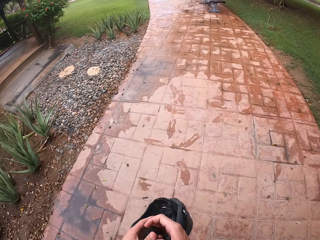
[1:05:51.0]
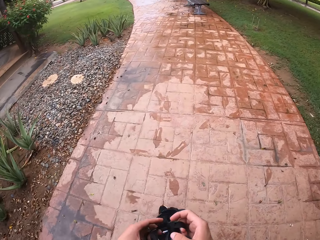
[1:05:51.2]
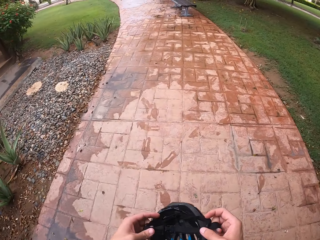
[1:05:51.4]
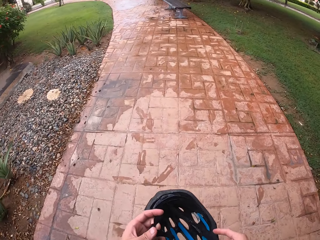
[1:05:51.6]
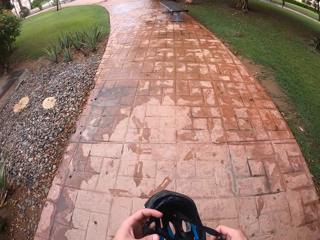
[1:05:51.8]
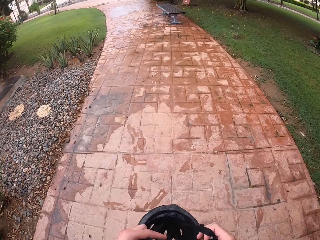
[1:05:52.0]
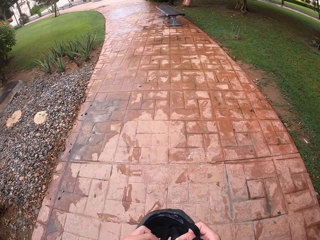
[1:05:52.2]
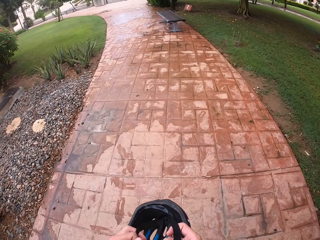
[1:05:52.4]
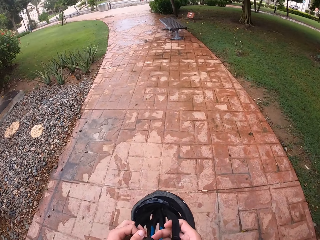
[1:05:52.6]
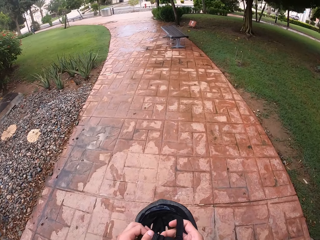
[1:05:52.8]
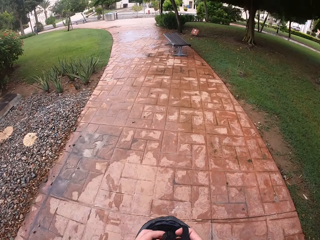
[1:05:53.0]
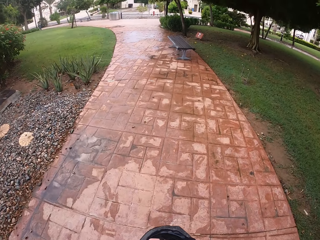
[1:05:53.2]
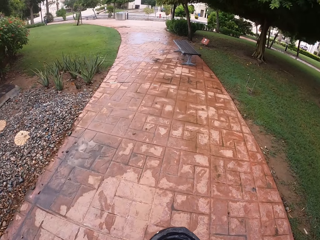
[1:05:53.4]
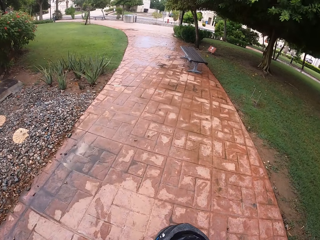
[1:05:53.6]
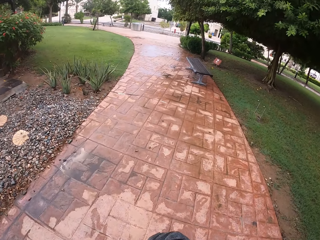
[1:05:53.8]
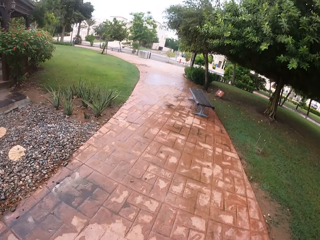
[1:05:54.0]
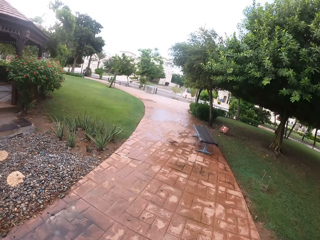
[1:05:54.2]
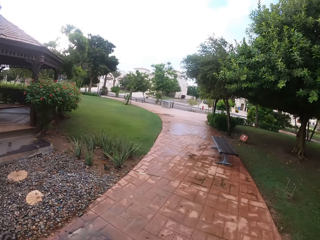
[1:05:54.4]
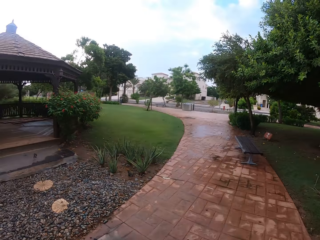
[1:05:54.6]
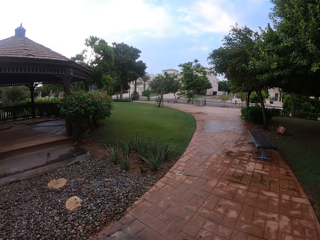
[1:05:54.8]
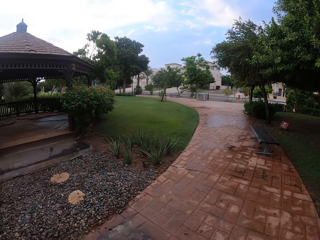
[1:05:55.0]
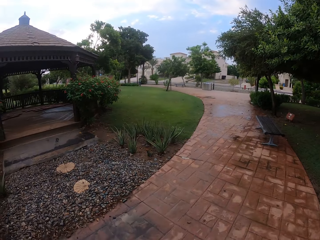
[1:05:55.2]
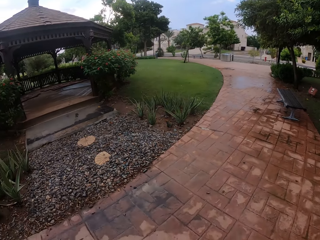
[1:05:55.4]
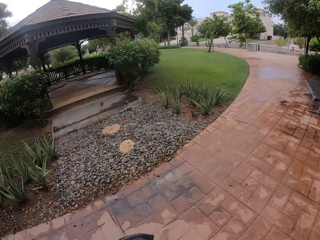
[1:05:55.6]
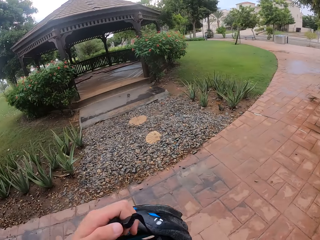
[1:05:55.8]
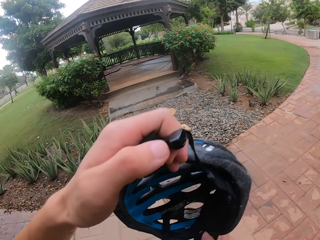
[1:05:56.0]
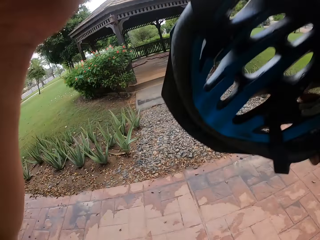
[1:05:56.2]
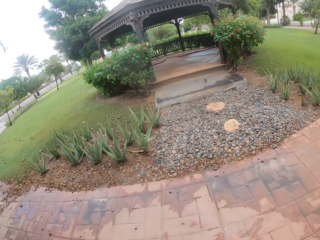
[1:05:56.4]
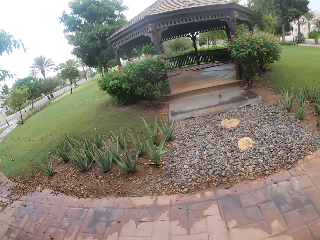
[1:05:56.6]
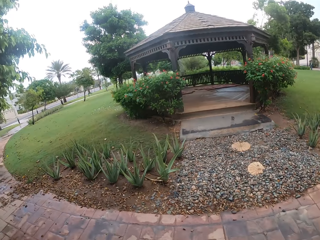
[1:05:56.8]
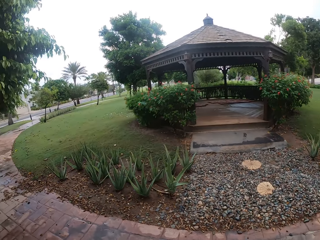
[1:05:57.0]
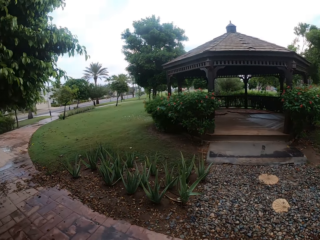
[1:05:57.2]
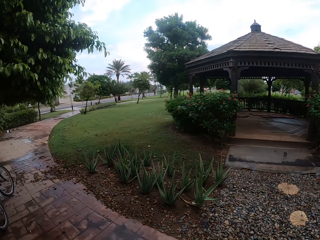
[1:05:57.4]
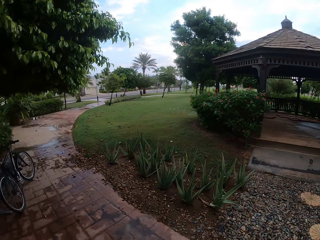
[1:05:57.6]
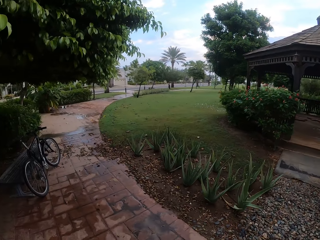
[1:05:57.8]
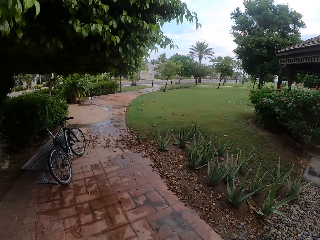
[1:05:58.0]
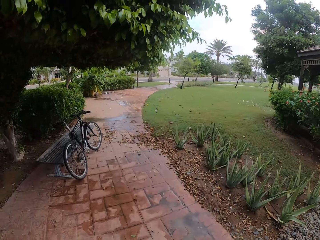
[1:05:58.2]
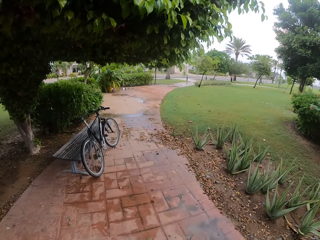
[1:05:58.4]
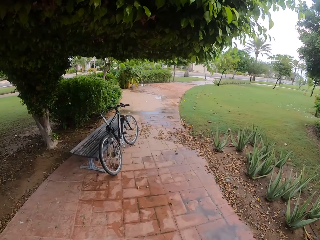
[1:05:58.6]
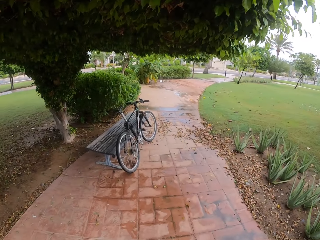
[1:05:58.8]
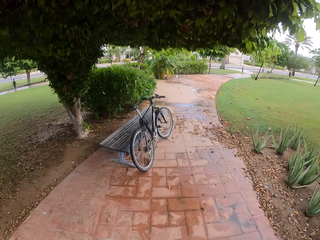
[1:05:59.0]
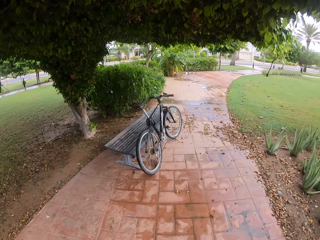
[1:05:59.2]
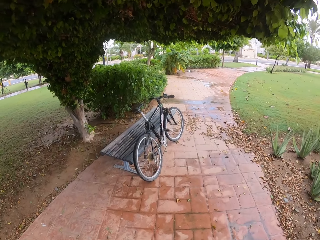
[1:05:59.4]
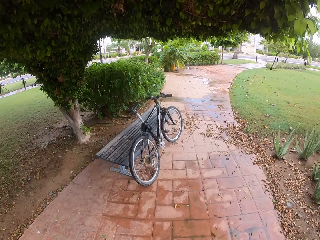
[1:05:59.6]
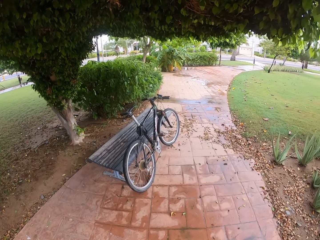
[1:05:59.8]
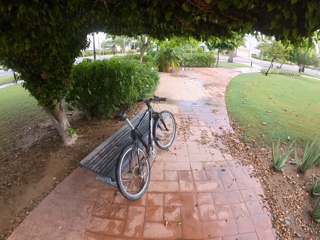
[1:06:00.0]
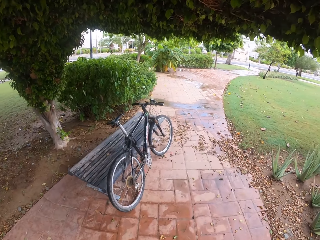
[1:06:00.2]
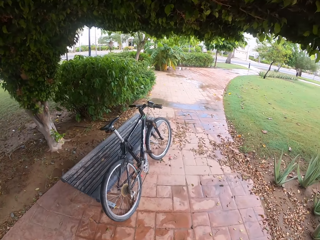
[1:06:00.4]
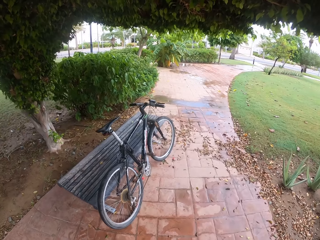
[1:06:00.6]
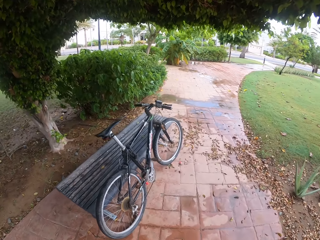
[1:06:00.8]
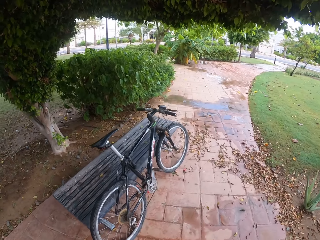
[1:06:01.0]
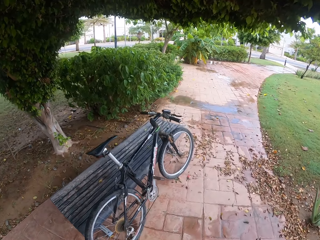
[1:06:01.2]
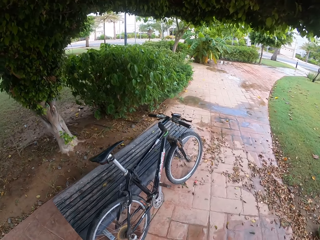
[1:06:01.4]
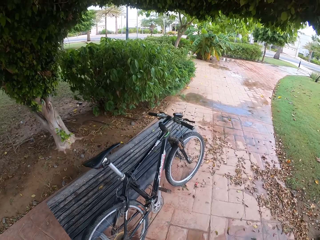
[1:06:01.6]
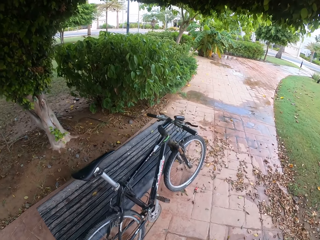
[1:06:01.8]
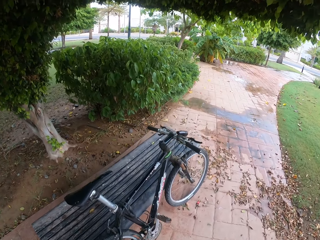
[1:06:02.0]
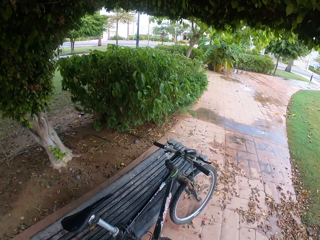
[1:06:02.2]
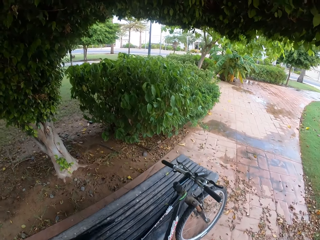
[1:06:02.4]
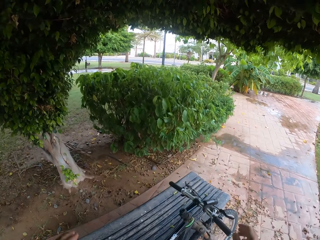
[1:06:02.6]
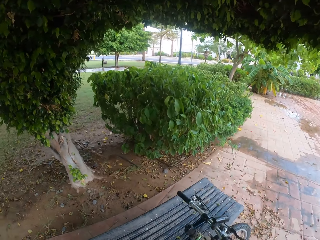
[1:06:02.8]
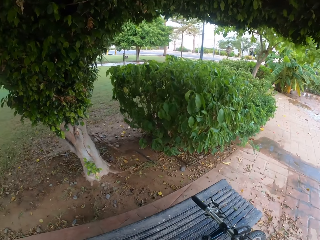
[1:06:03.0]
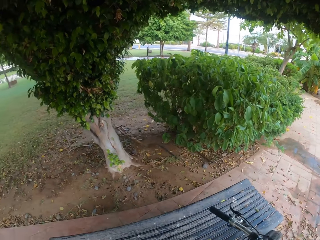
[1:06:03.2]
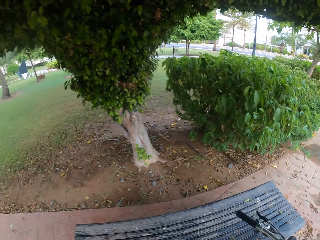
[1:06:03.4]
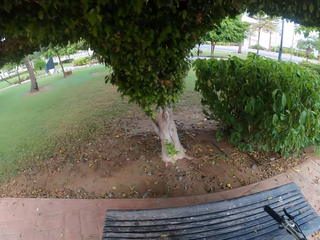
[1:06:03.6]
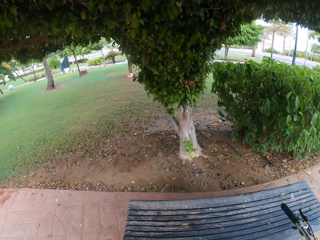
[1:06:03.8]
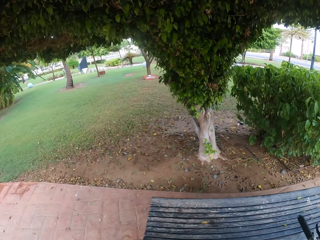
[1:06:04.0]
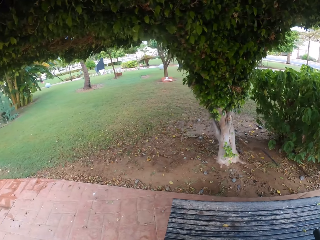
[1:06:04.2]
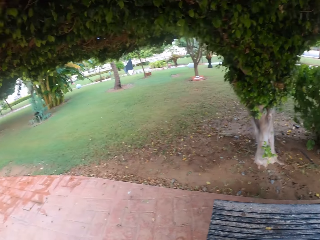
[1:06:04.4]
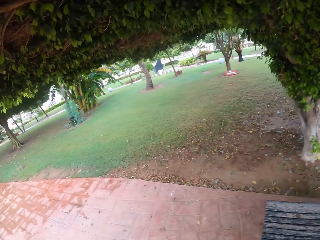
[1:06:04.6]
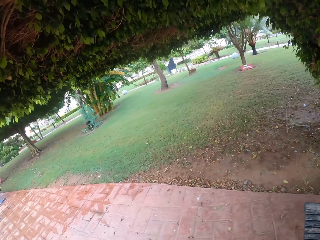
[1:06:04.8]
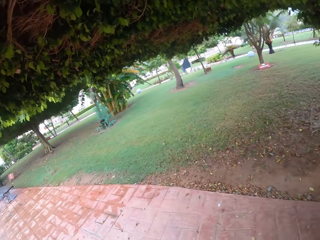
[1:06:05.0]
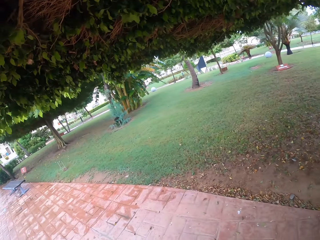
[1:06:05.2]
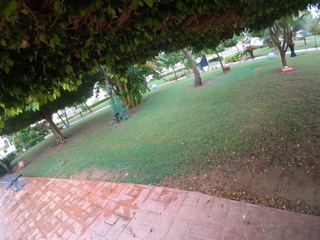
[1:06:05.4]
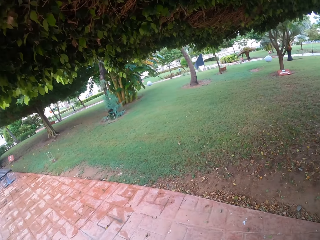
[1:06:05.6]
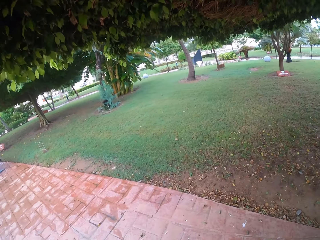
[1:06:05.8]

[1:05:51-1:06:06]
The camera wearer walks away from his bike. He stares at the pavement. He puts the helmet on his head. He walks towards the bike. He walks in the park. He takes the bicycle by the handle. He moves the bike towards him.

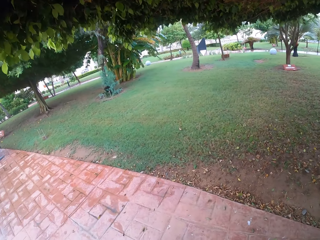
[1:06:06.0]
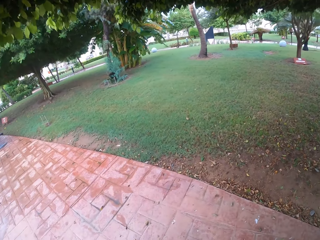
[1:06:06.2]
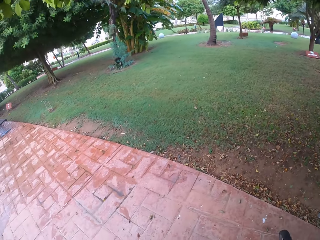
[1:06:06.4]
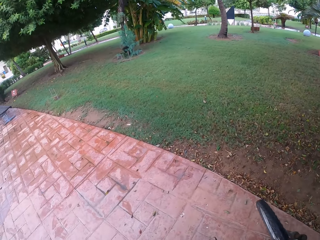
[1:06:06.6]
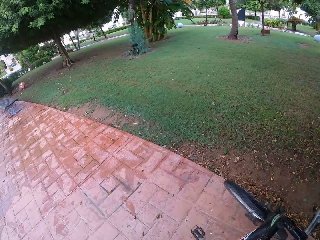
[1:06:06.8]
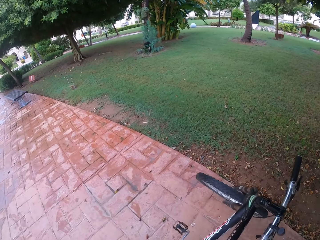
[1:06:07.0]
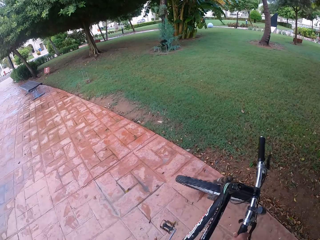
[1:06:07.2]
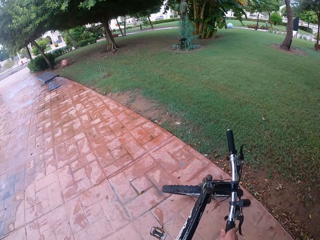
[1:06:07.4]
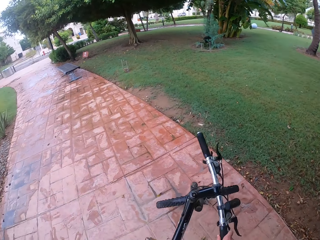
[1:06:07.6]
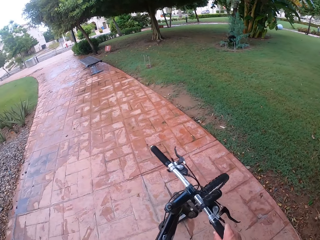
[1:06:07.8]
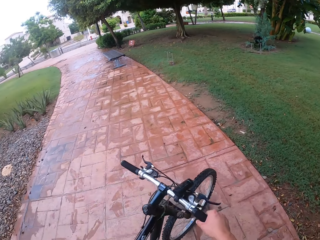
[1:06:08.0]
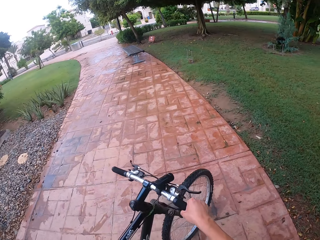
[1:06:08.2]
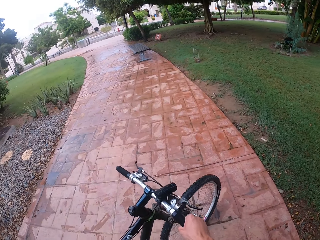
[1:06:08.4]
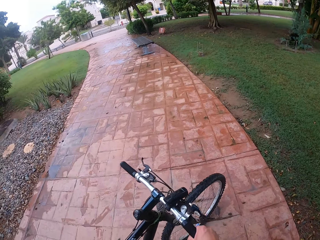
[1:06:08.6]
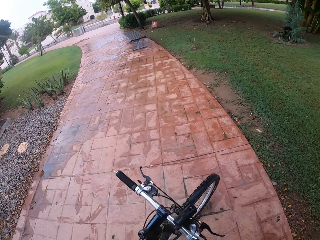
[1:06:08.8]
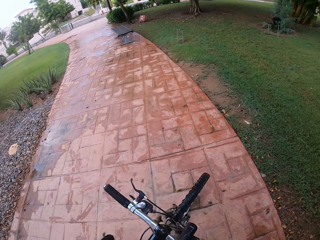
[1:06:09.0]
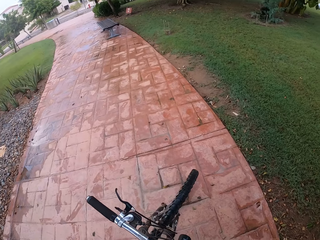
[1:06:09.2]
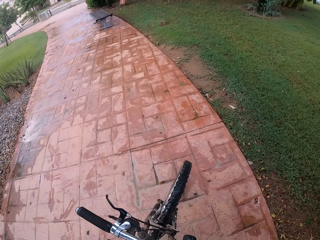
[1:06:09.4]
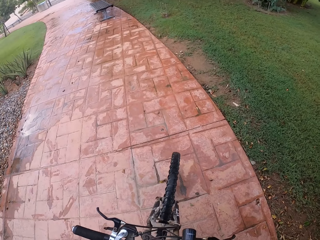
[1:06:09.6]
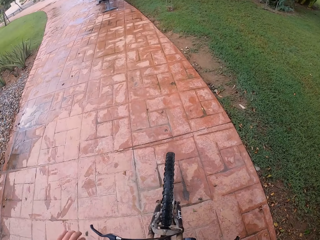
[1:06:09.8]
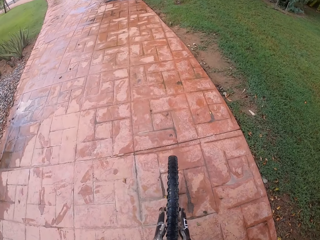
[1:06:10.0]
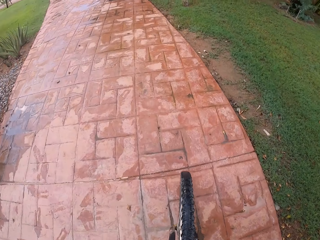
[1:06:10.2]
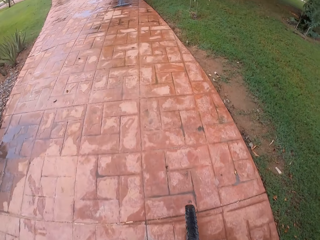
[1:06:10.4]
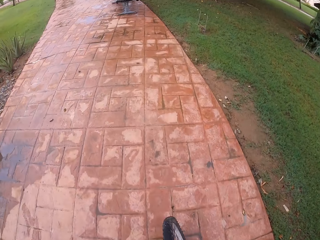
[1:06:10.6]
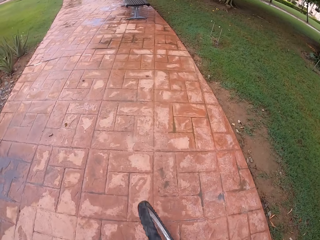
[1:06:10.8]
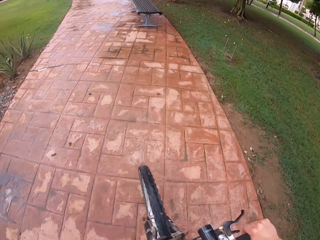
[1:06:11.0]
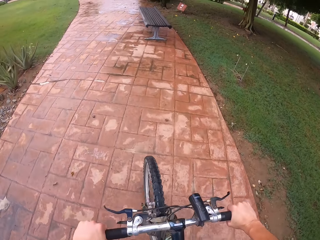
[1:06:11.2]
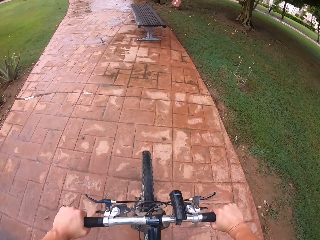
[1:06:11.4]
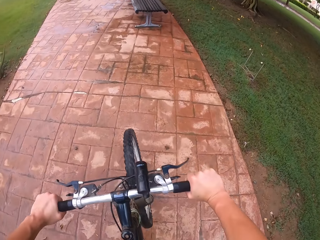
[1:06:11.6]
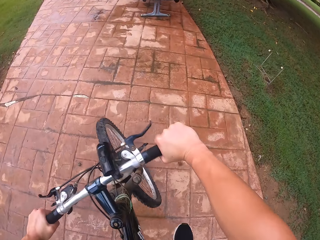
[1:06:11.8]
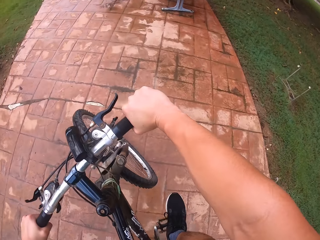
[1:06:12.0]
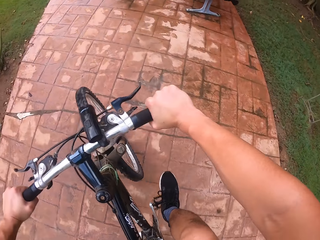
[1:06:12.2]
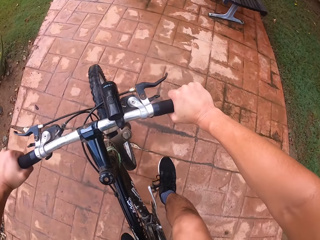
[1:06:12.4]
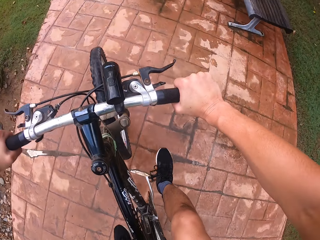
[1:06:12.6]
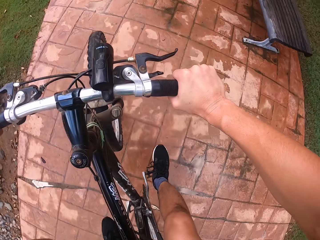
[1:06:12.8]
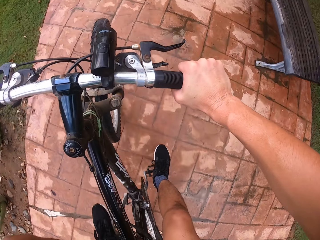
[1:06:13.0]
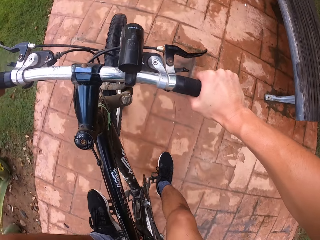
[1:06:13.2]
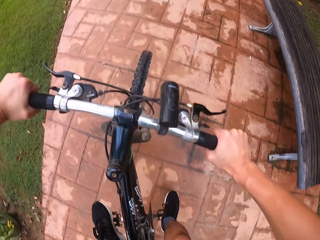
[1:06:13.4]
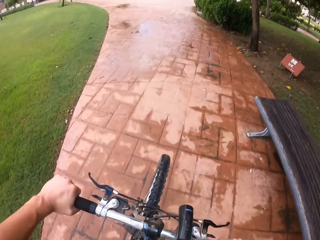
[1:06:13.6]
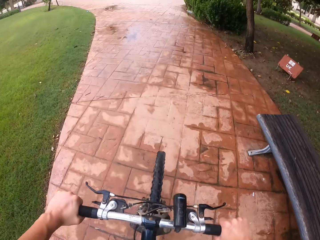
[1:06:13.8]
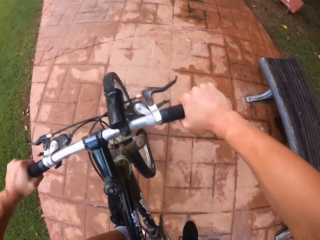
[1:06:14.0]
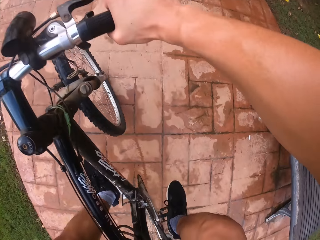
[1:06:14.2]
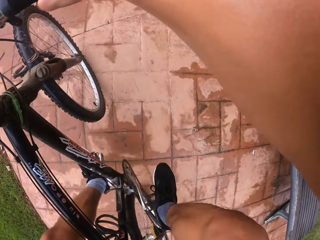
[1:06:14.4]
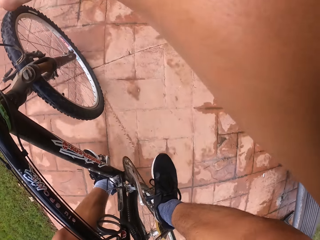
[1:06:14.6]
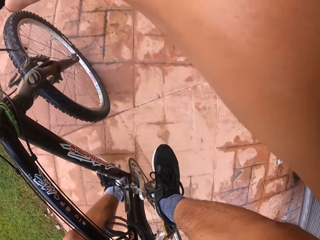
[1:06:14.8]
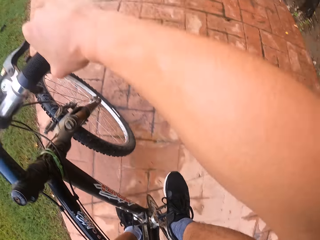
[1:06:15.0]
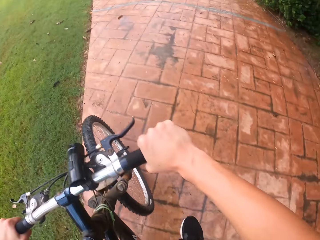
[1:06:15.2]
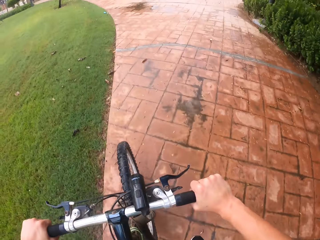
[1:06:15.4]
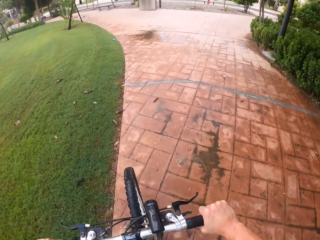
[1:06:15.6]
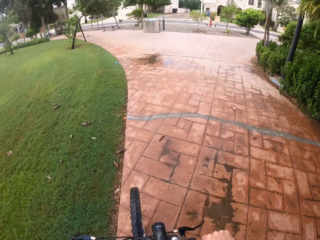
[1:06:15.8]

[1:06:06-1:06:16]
The camera wearer pushes the bicycle. He gets on his bike. He drives his bike forward on the pavement in the park.
